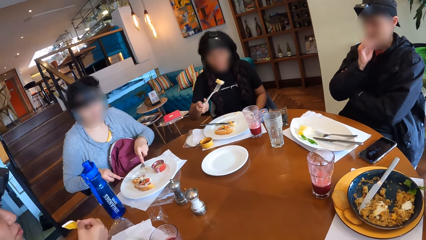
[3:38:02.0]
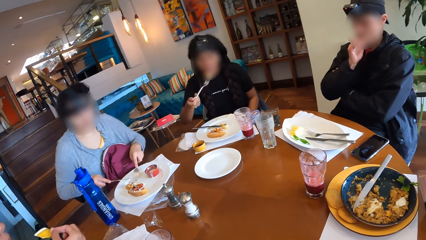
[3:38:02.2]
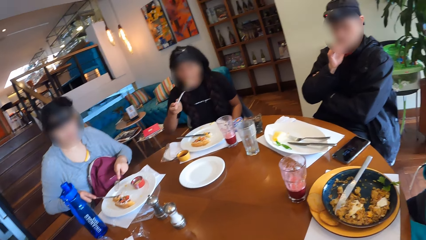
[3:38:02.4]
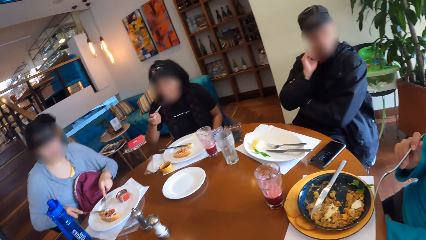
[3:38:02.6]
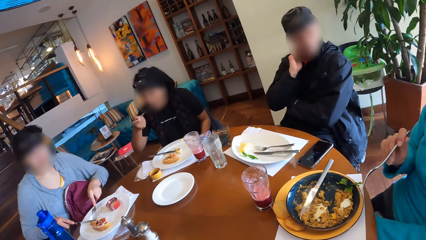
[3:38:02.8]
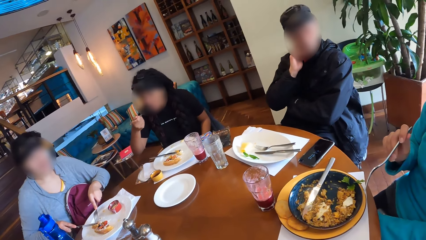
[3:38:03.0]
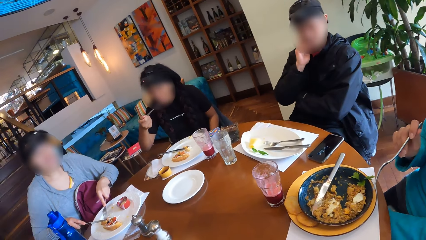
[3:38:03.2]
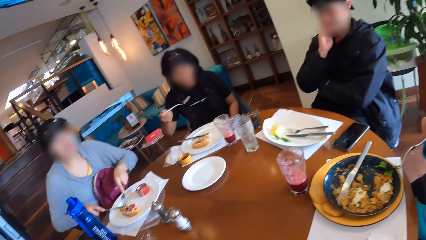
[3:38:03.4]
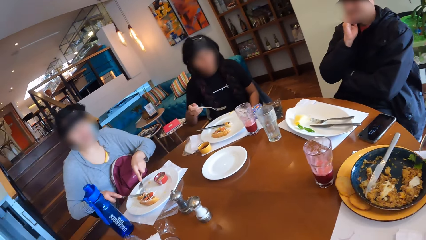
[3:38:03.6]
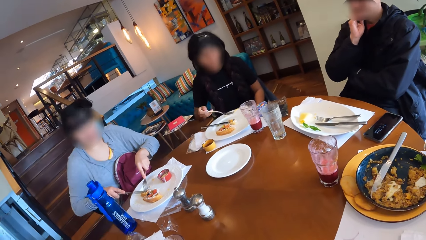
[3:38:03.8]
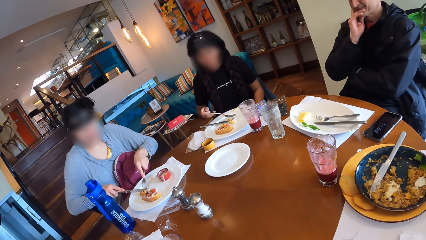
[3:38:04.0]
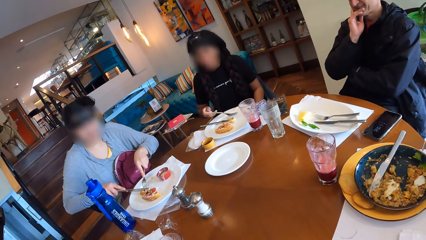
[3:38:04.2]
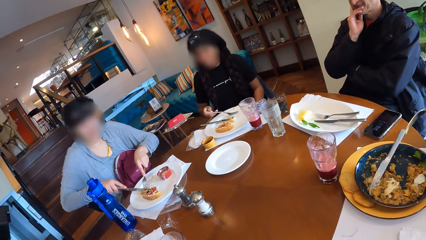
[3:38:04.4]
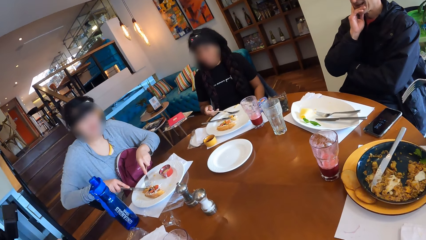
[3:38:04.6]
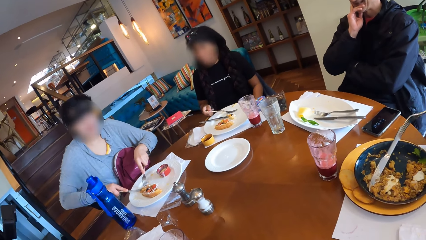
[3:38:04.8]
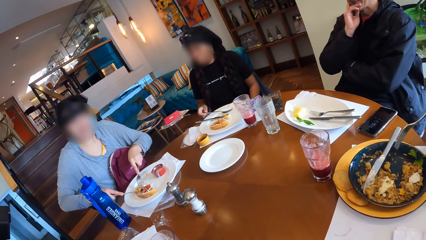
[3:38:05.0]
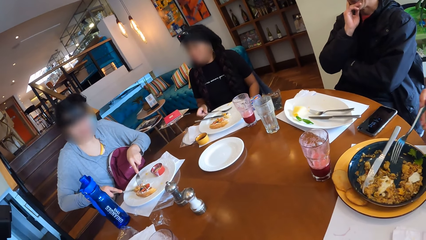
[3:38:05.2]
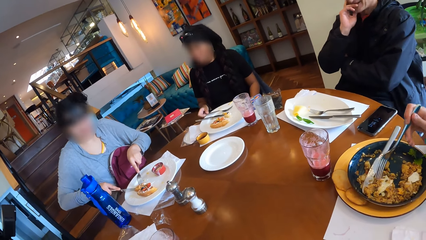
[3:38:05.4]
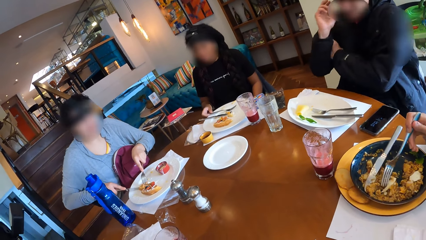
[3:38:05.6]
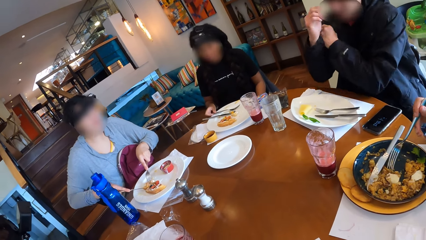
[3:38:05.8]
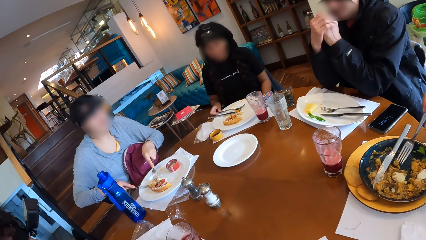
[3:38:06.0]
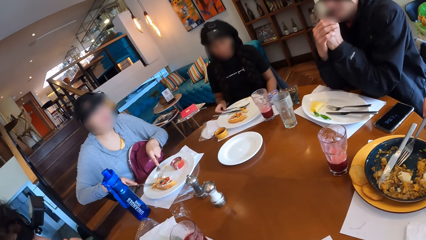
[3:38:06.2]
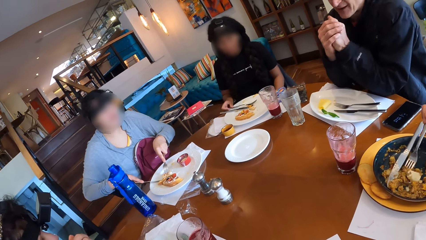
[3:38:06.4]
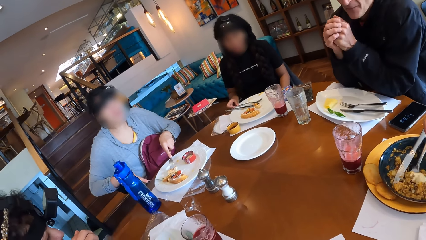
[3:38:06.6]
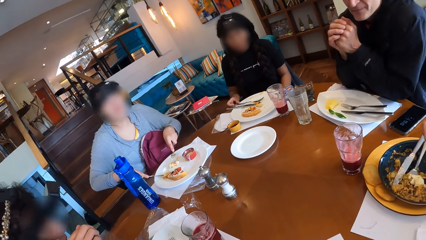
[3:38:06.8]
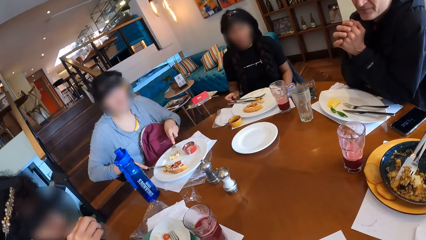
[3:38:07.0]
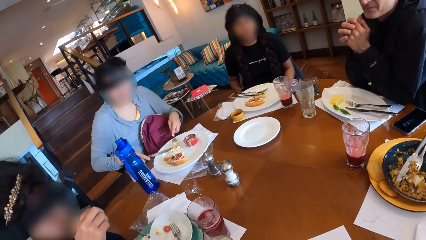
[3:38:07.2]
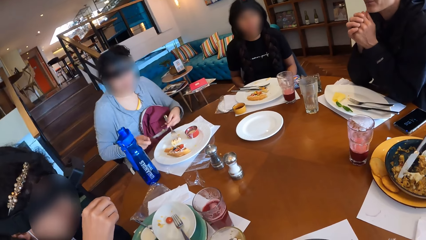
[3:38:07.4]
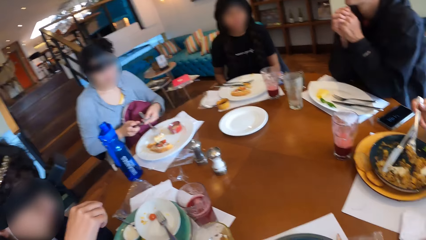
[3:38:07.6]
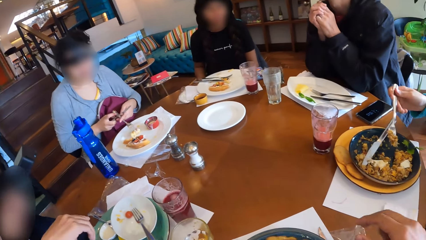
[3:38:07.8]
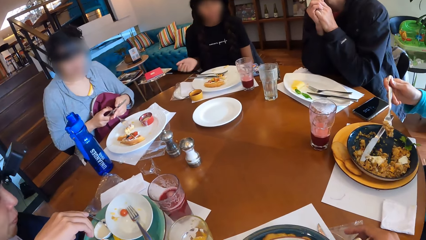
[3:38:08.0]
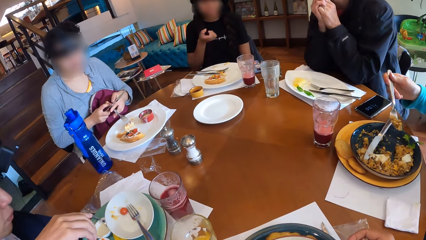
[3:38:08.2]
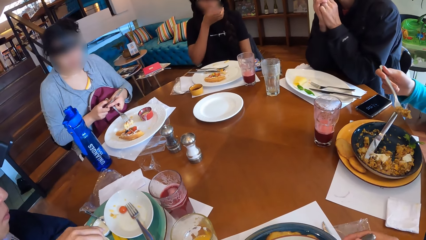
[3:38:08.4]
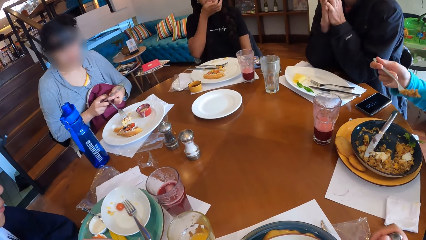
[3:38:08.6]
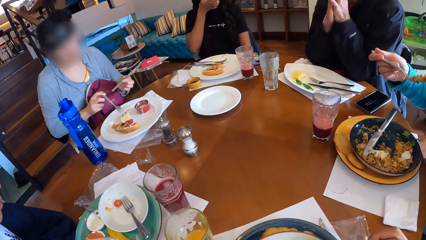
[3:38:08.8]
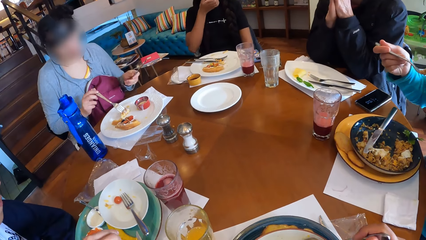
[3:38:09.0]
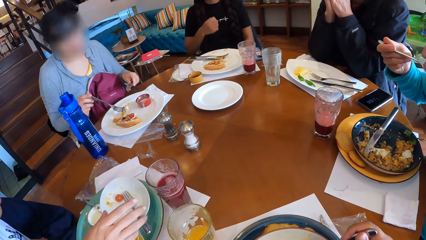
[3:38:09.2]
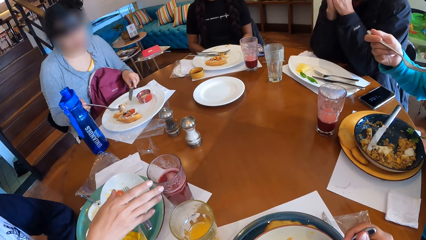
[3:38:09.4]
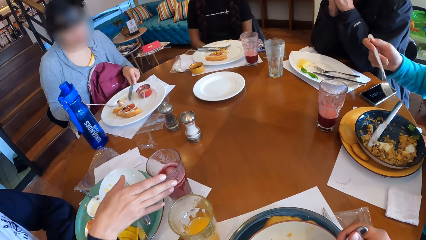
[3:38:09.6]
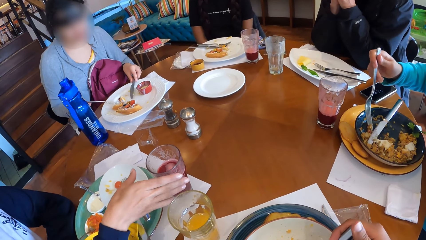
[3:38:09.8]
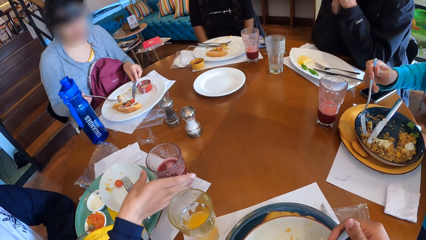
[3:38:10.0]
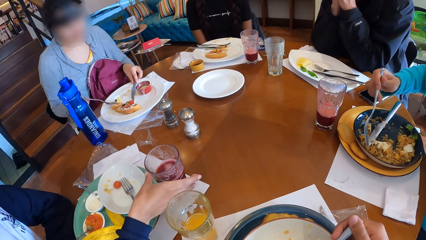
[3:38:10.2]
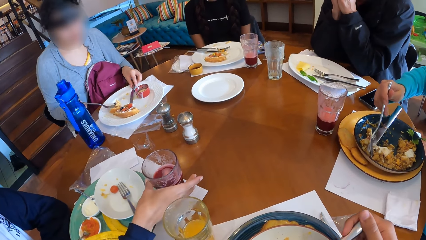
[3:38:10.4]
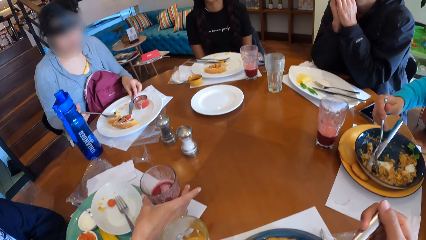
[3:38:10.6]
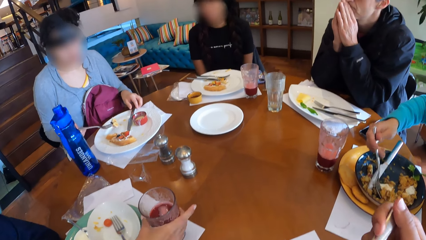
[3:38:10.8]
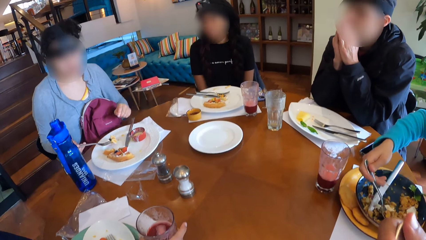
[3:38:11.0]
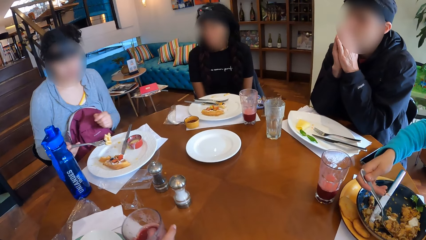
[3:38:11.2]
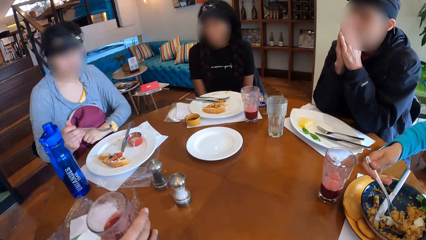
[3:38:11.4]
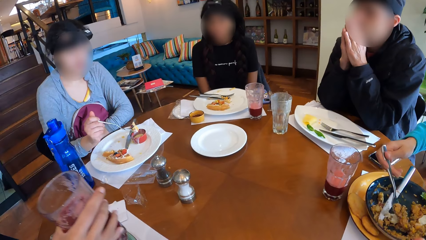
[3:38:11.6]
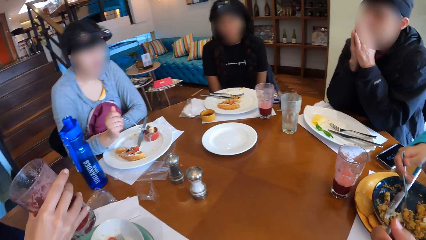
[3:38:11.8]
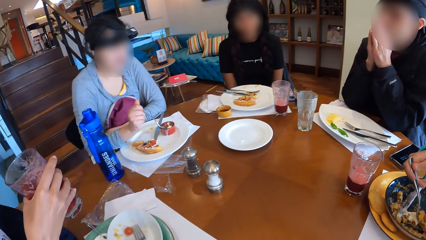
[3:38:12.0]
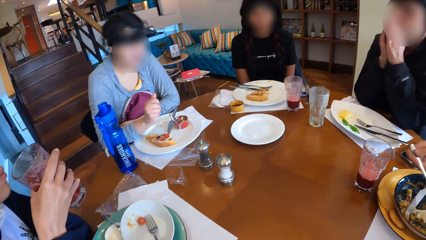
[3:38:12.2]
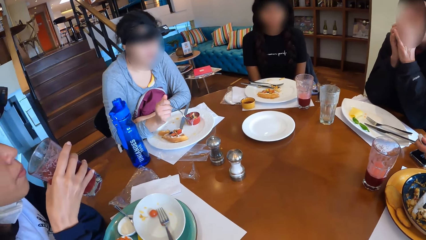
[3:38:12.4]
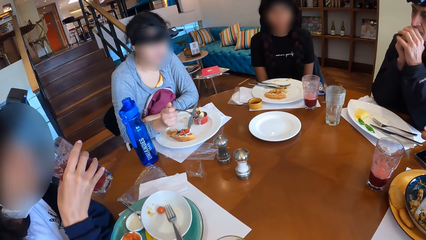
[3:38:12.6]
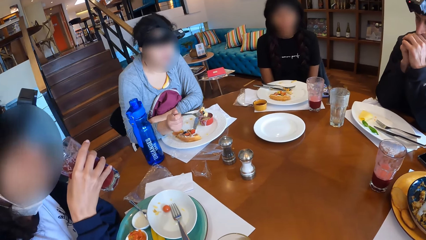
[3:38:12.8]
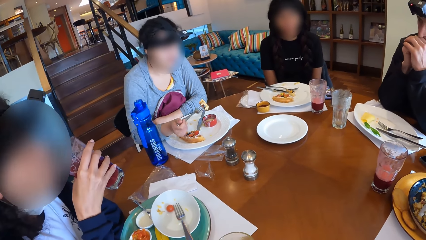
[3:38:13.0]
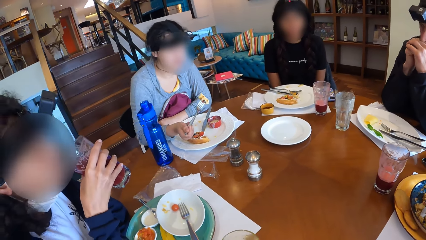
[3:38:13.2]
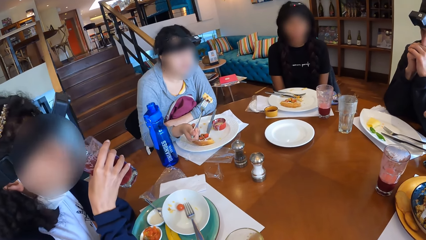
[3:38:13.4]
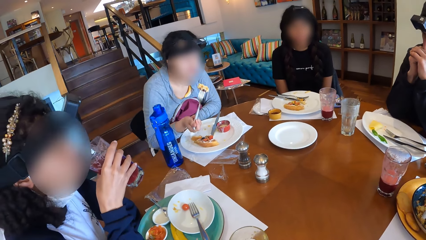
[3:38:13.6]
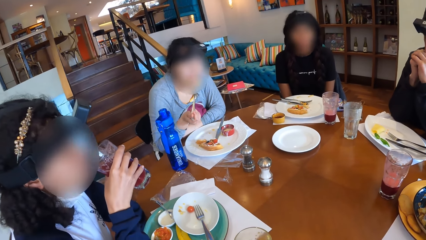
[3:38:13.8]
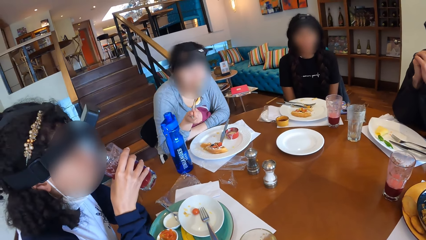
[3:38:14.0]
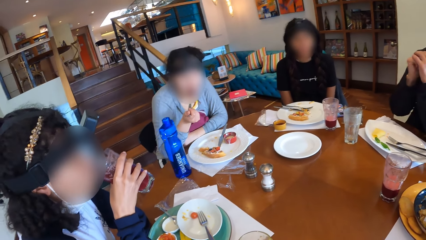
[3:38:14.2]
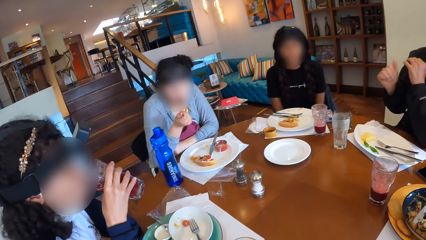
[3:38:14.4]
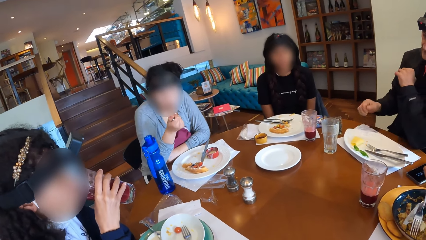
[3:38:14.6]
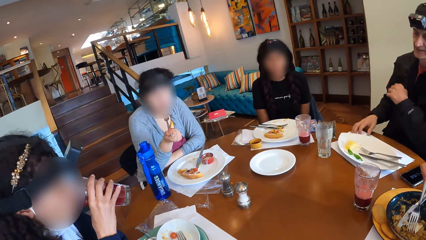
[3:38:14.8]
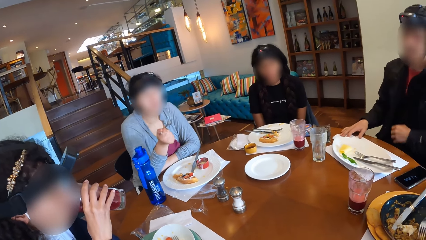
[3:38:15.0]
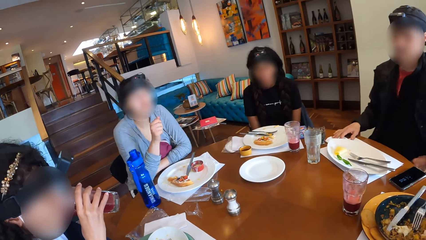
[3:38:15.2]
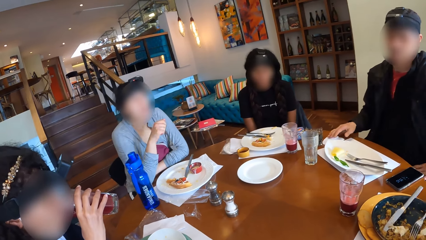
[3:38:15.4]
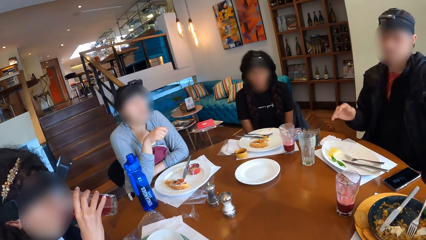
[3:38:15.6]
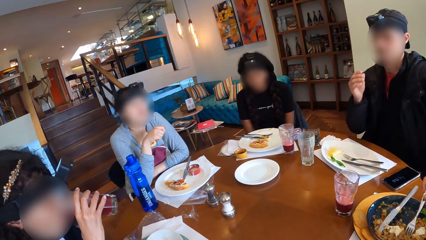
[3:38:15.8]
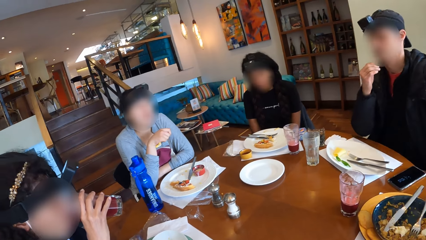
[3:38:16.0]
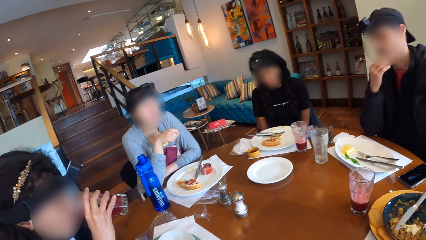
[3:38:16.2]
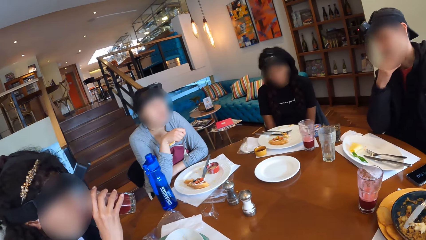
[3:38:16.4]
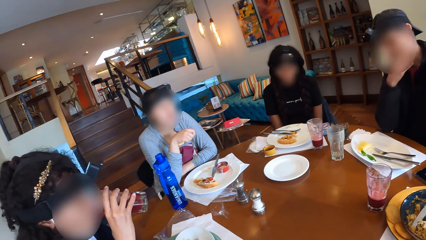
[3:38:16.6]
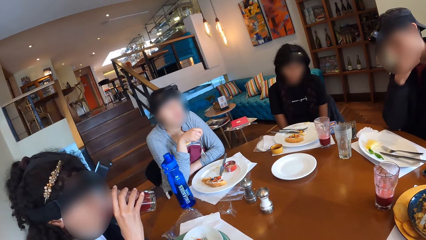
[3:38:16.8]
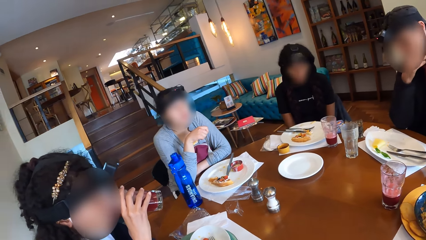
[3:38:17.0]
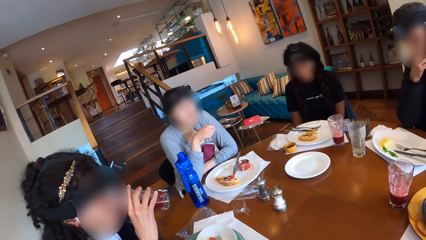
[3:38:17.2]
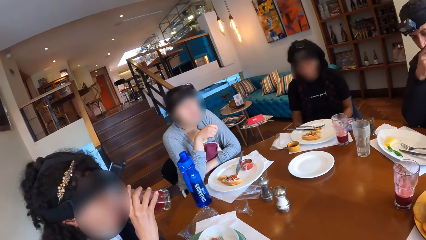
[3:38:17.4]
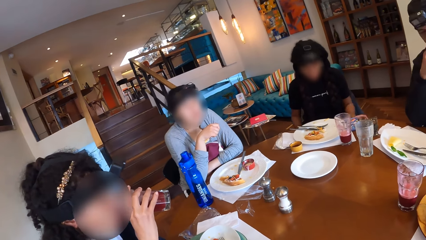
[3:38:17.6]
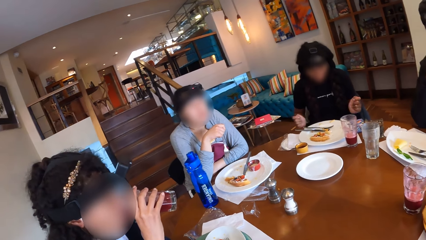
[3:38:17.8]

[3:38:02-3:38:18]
A woman eats from the fork in her right hand. Another woman cuts the waffles on the plate with the knife in her right hand. The first woman places the fork on the plate with her right hand. A man places both elbows on the table. A third woman moves the porridge in the plate with the fork in her right hand. The third woman picks some porridge and egg from the plate with the fork in her right hand. The second woman picks some waffles with the fork in her left hand. The second woman interchanges the knife in her right hand and the fork in her left hand. The camera wearer picks the fork from the plate on the table with his right hand. The third woman eats from the fork in her right hand. The camera wearer picks some porridge from the plate with the fork in his right hand. The second woman places the knife on the table with her left hand. The third woman picks some porridge from the plate with the fork in her right hand. A fourth woman picks a glass of juice from the table with her right hand. The second woman picks some waffles with the fork in her right hand. The camera wearer eats from the fork in his right hand. The second woman dips the waffles into the dipping sauce with the fork in her right hand. The camera wearer looks around. The second woman eats from the fork in her right hand. The man removes both elbows from the table. A fifth woman stirs the porridge and egg in the plate with the fork in her right hand. The fourth woman drinks from the glass in her right hand. The man moves a serviette on the table with his right hand, and places his right elbow on the table. The third woman places the fork on the plate with her right hand.
